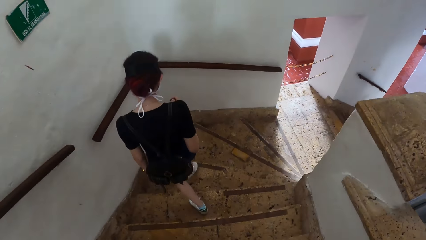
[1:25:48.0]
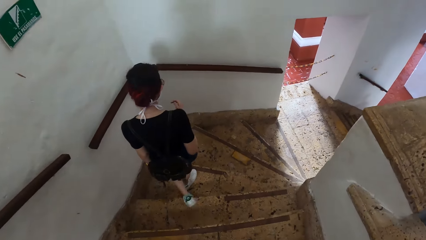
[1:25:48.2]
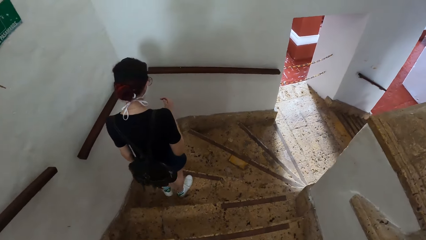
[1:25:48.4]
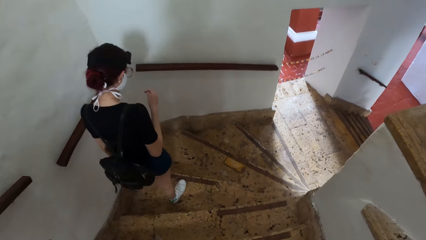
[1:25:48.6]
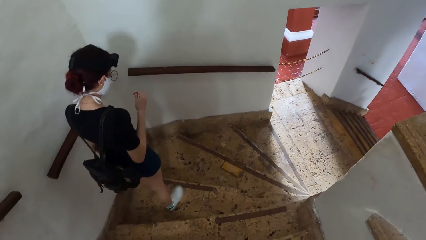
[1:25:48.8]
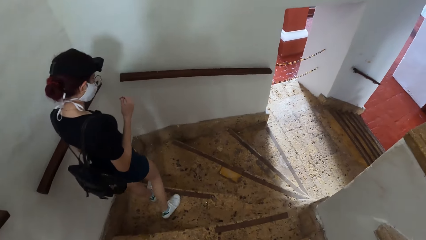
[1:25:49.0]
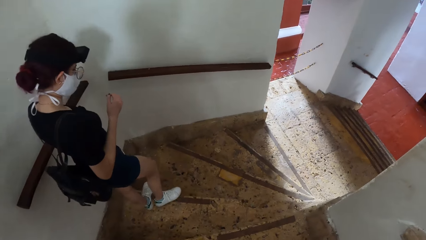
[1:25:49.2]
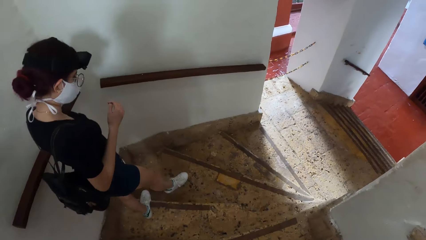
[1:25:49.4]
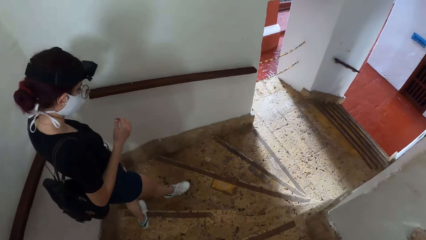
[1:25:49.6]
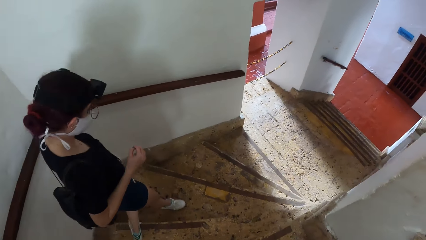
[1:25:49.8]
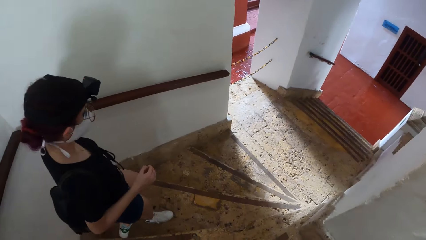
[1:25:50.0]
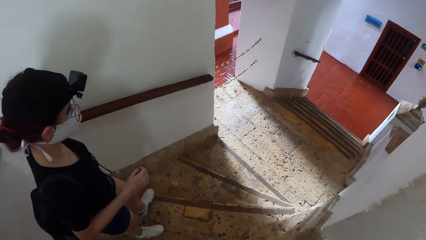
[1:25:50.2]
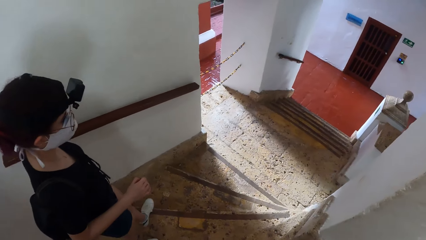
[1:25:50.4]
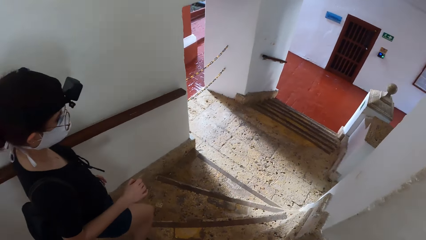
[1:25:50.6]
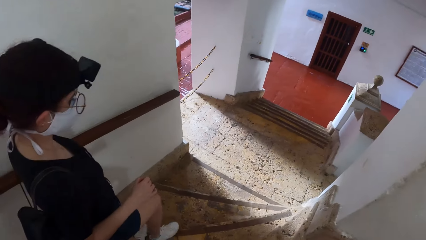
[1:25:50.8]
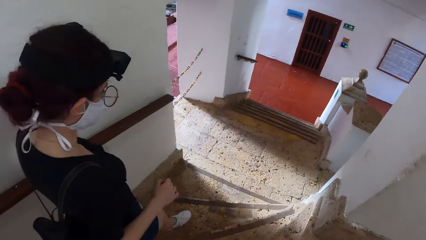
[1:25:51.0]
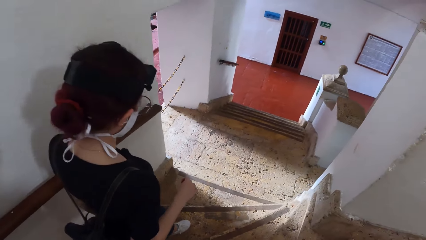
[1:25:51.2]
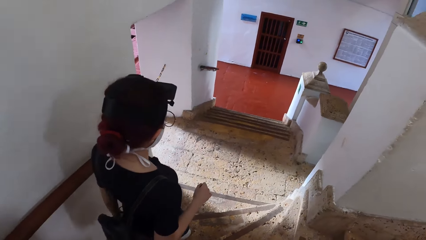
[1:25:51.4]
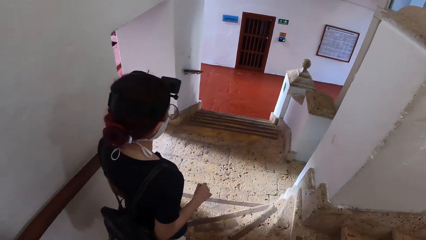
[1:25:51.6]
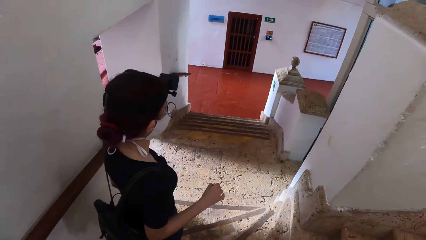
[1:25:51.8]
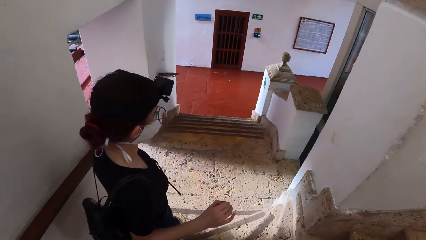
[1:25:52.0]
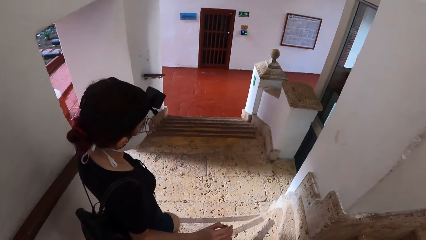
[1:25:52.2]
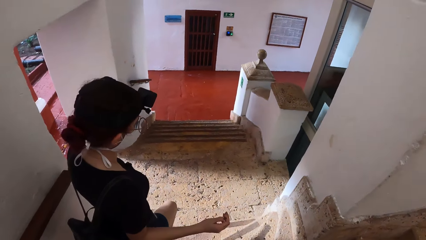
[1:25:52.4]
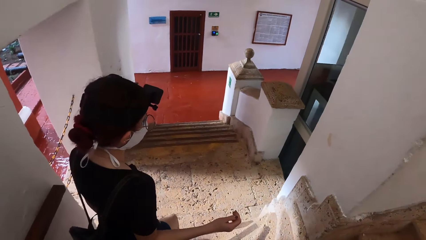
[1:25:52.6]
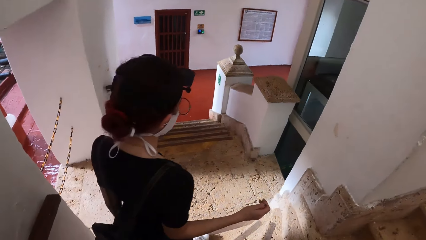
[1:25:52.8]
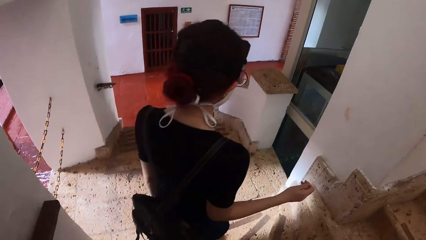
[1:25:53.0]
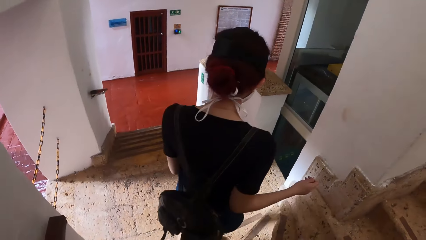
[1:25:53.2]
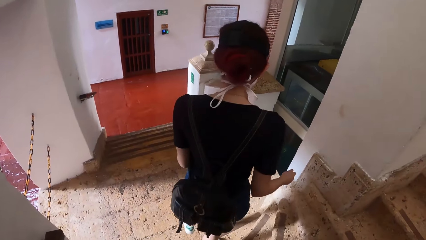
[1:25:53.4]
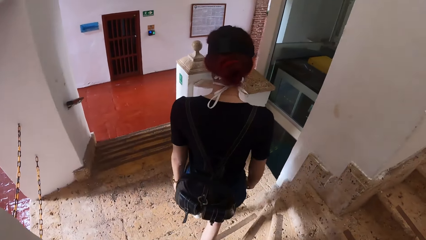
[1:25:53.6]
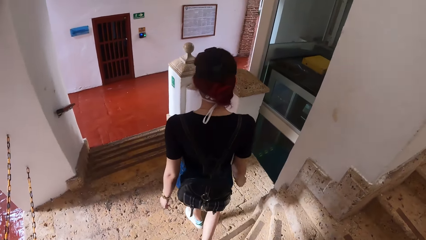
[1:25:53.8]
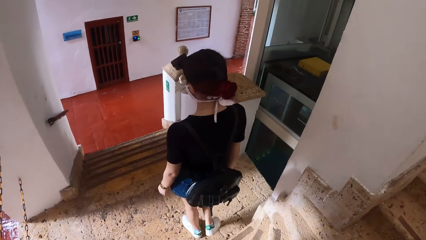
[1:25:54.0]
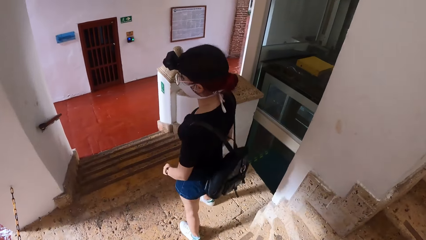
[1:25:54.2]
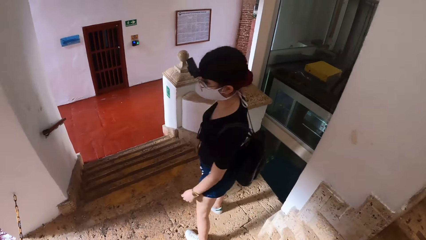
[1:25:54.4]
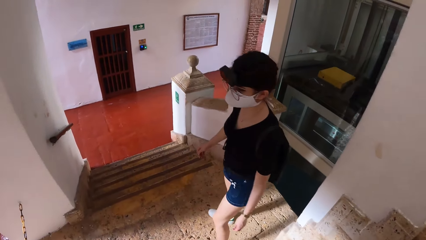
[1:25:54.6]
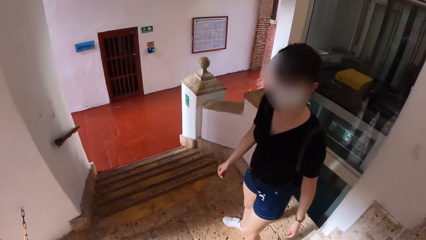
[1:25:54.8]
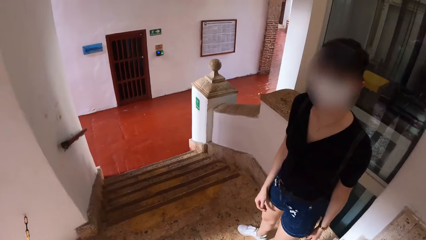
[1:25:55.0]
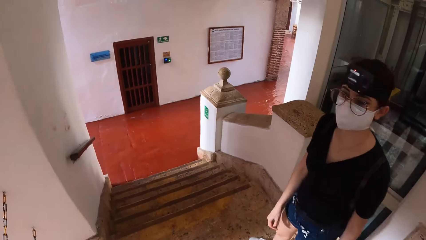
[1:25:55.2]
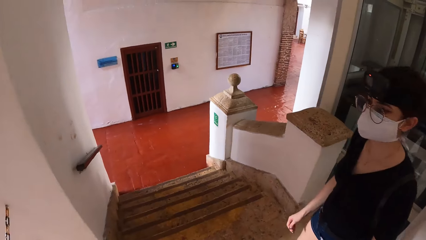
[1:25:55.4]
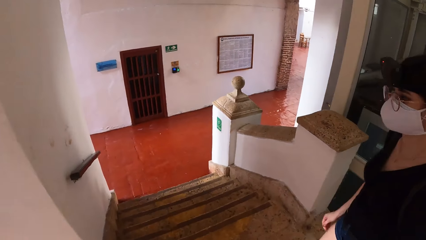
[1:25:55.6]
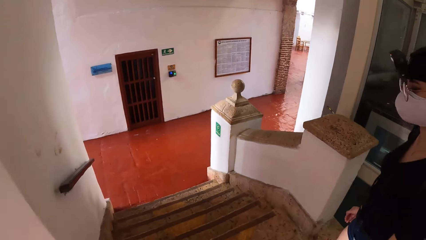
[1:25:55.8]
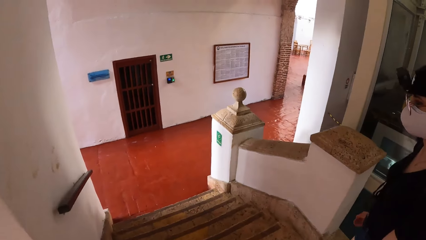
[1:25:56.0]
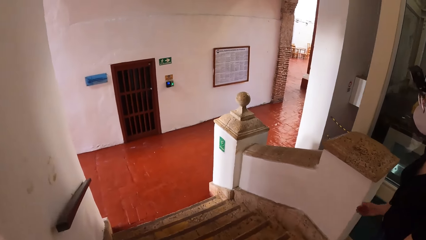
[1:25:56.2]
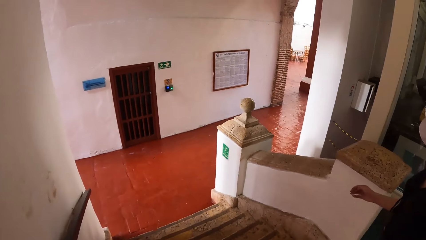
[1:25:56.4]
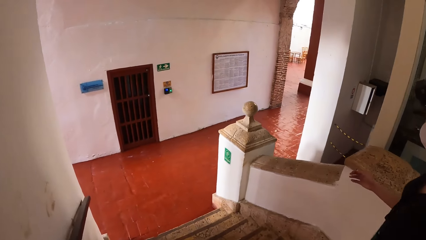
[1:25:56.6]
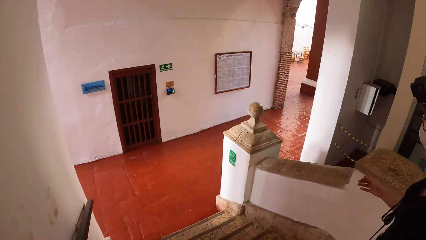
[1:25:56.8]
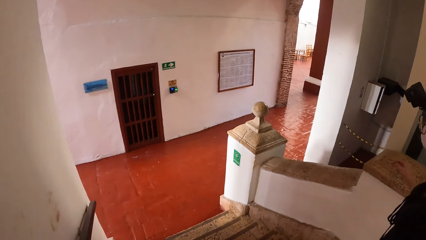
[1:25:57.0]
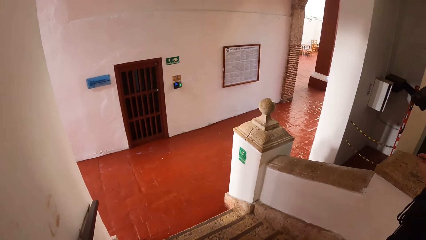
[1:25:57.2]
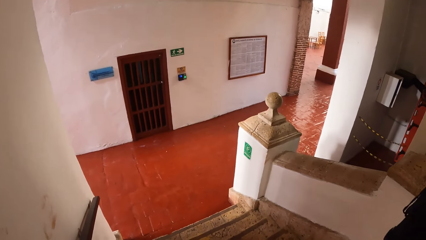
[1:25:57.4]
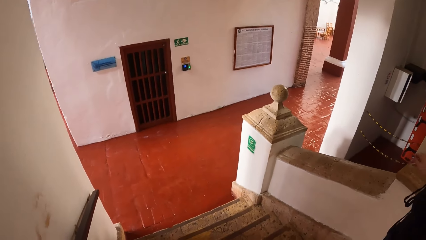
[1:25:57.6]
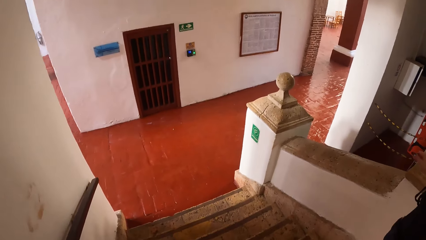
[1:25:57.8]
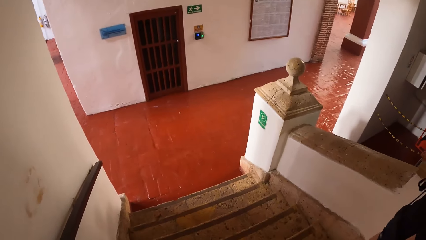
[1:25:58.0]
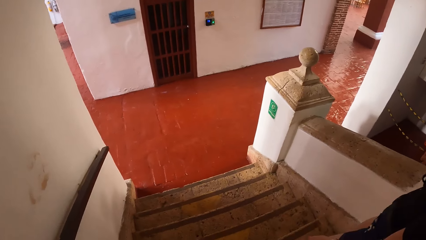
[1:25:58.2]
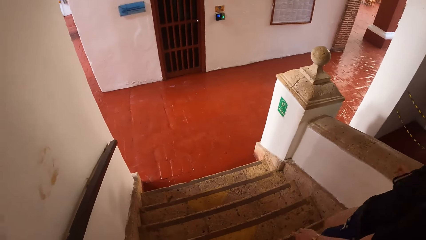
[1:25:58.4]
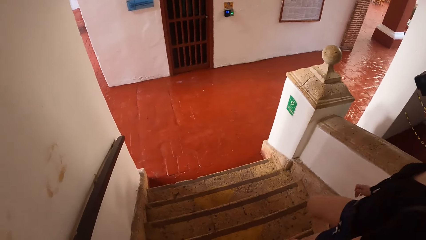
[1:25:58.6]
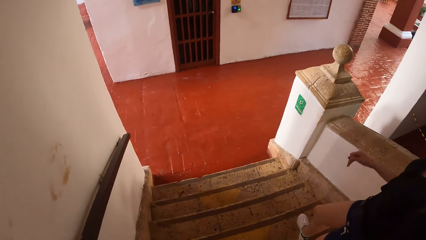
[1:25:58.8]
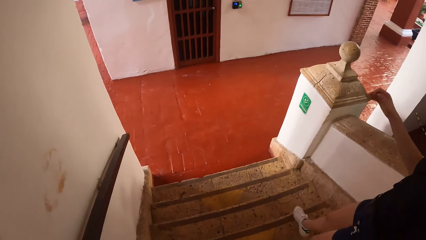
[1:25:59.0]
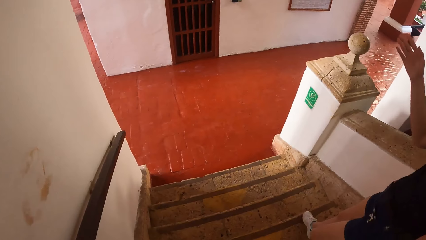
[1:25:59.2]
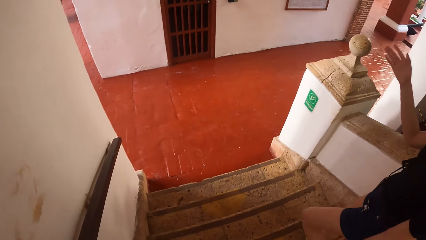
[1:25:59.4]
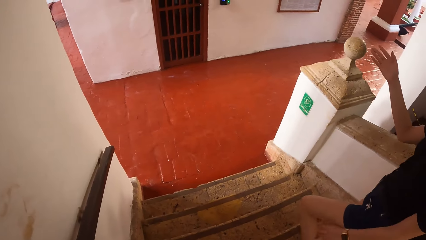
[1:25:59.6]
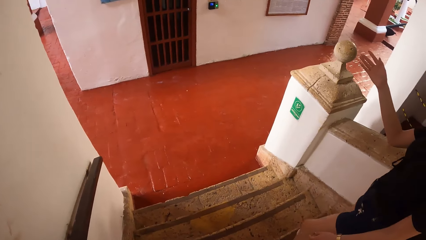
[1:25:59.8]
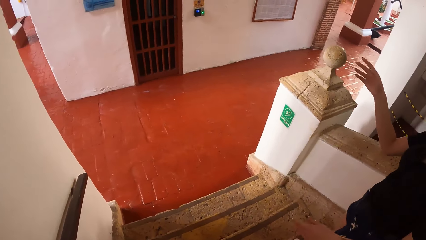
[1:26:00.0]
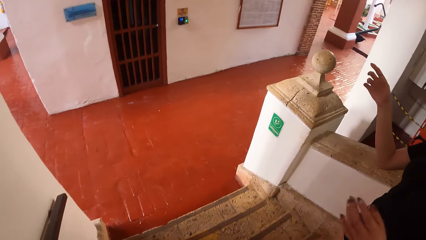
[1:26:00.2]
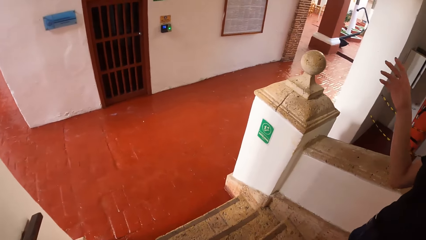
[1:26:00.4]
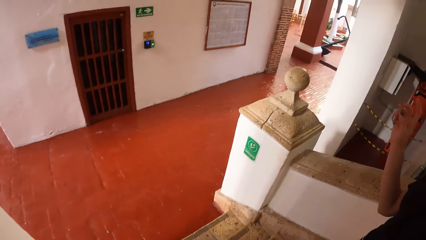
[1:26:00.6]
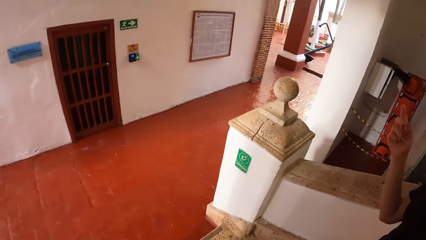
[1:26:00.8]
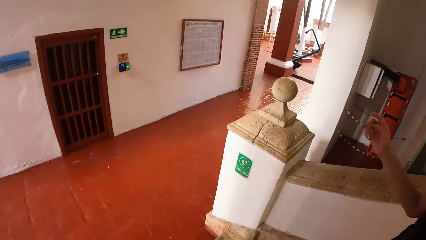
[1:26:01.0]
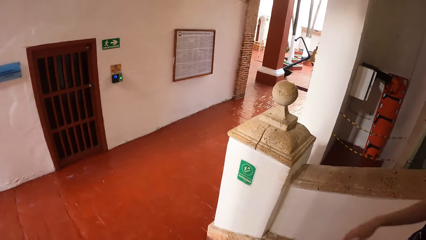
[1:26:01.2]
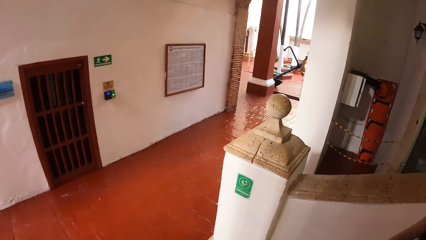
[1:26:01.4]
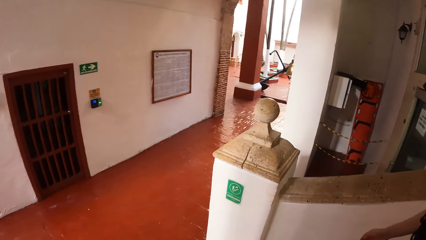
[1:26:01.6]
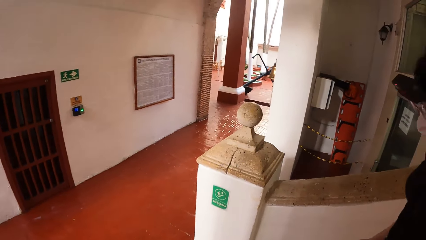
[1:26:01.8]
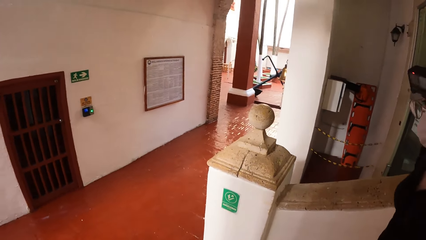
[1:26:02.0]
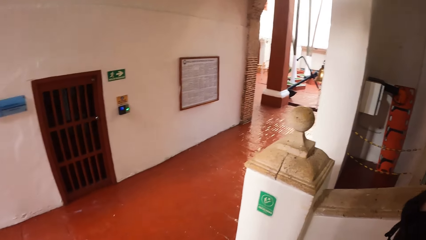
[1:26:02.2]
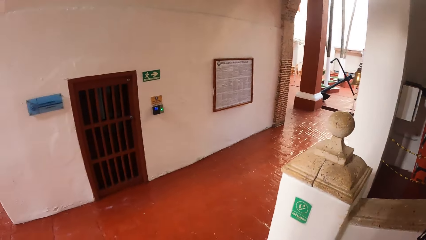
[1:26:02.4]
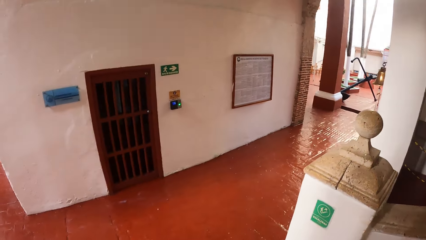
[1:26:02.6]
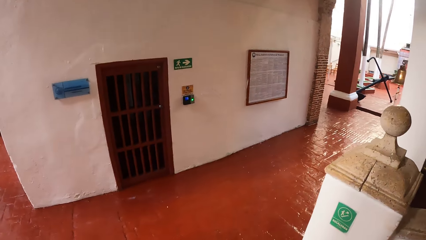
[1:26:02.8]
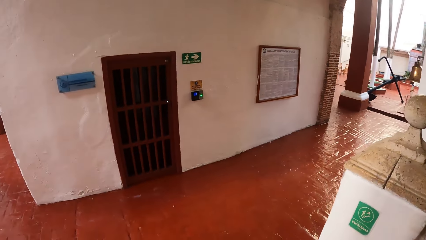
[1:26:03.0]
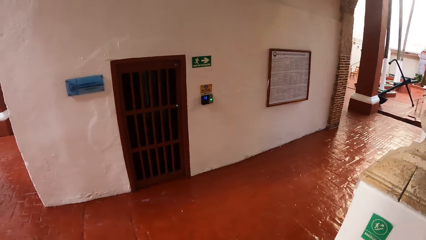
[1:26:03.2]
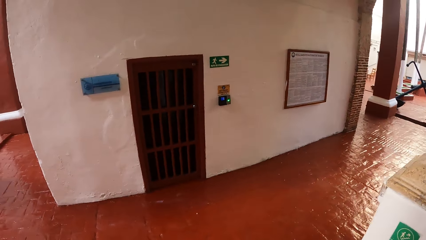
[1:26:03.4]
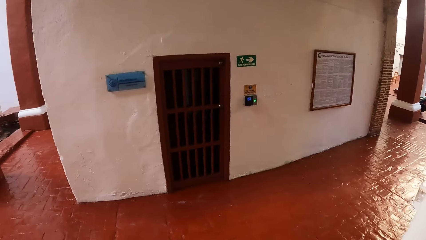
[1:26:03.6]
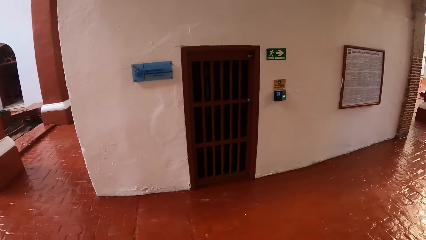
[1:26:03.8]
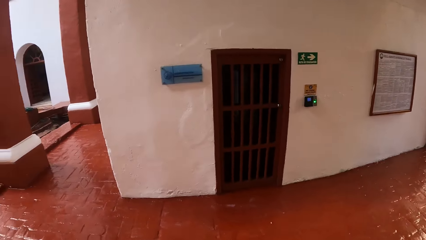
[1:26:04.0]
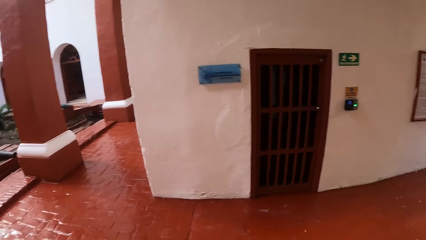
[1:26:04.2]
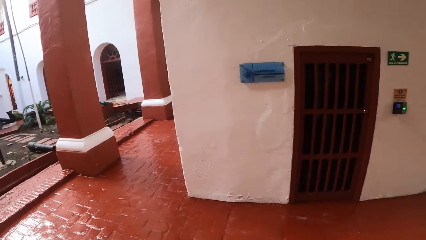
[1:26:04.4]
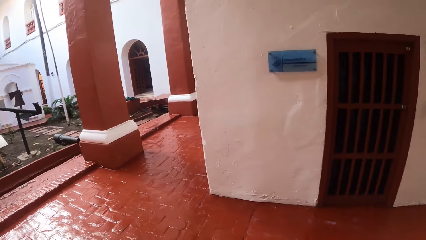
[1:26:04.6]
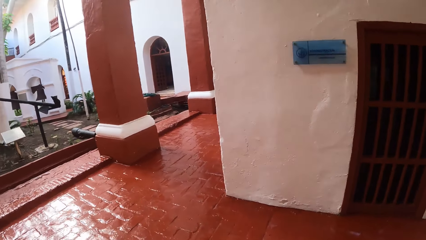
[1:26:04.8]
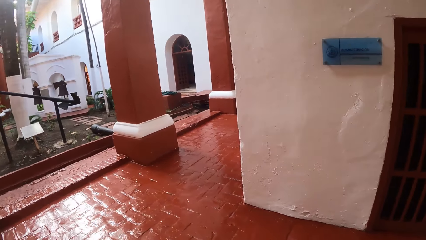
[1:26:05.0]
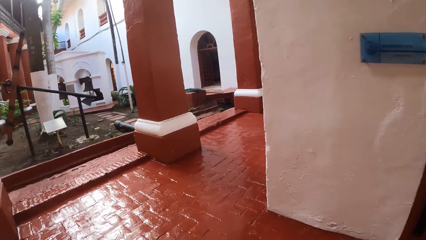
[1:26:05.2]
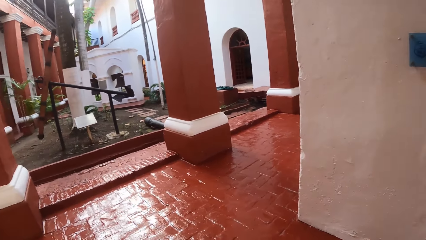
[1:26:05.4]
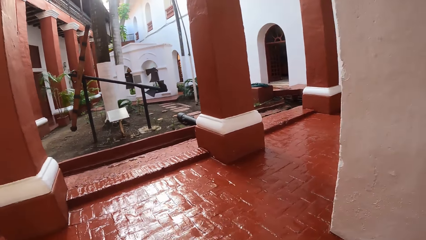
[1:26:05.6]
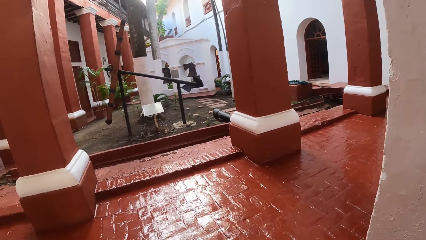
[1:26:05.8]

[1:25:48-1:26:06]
The woman interacts with the camera wearer.
